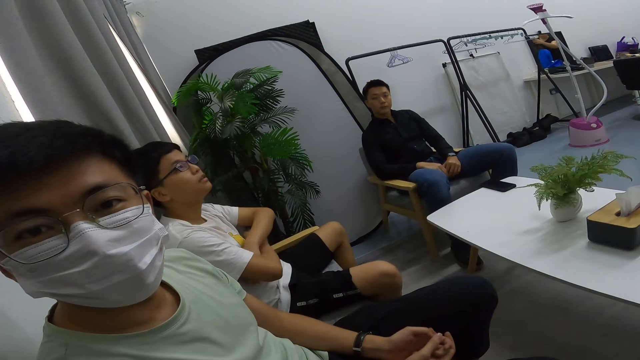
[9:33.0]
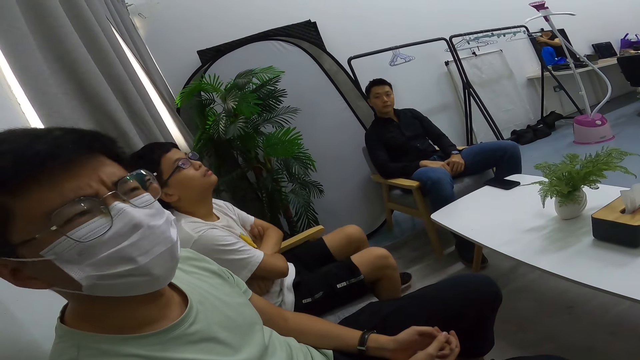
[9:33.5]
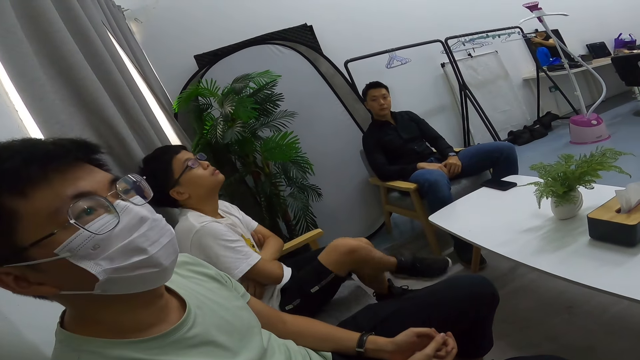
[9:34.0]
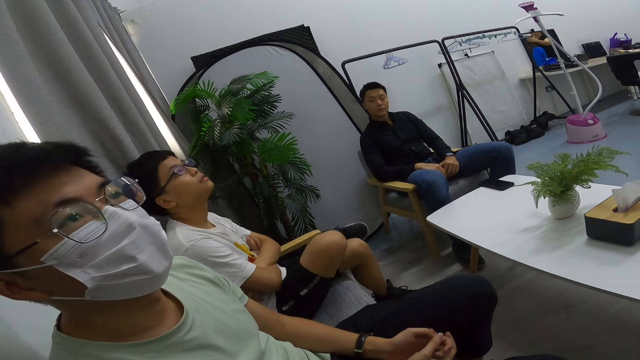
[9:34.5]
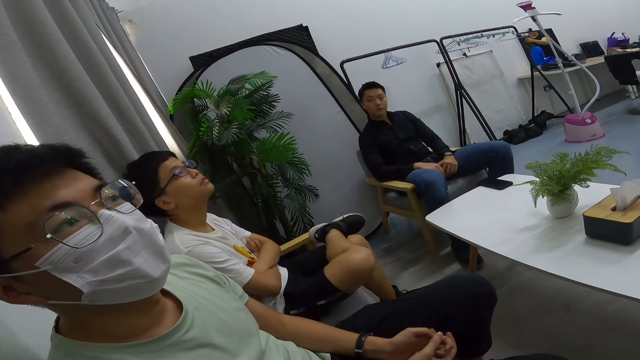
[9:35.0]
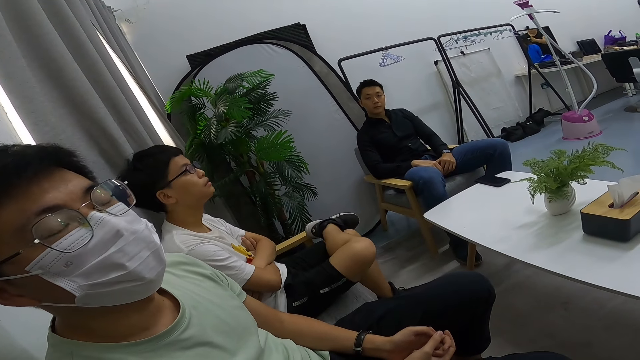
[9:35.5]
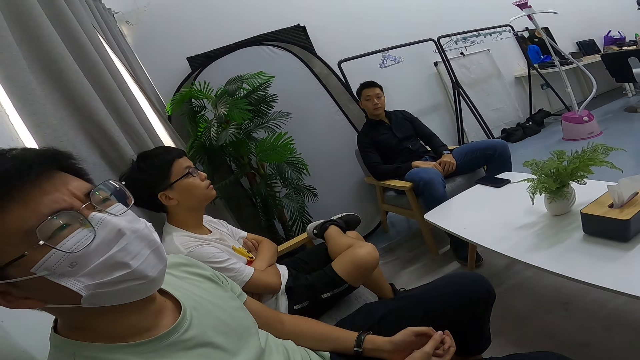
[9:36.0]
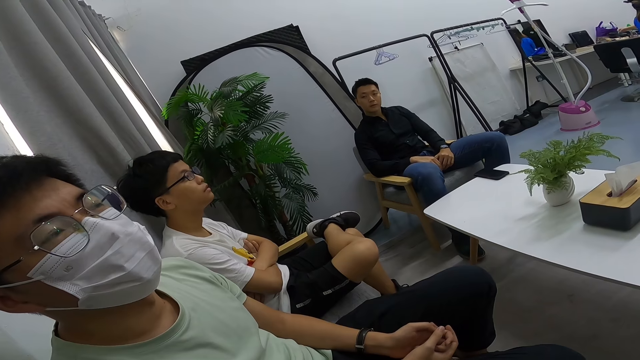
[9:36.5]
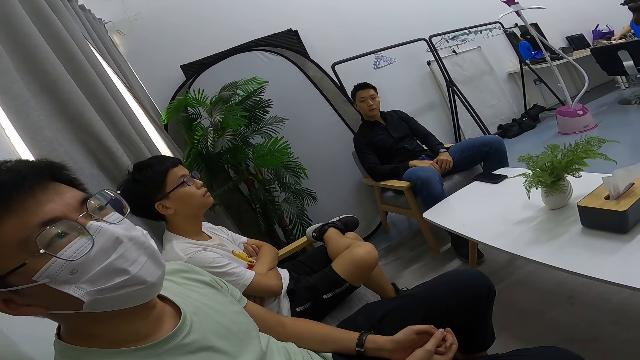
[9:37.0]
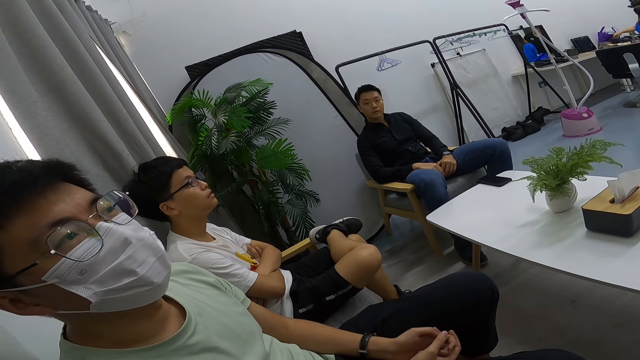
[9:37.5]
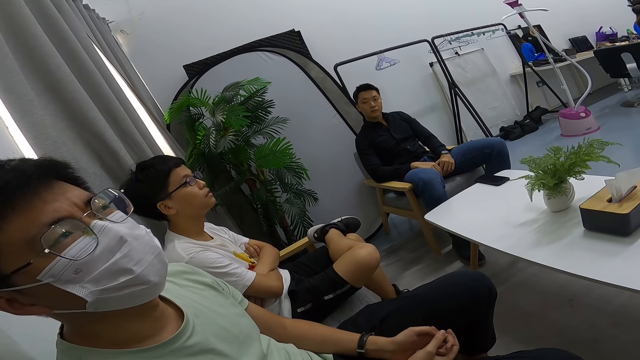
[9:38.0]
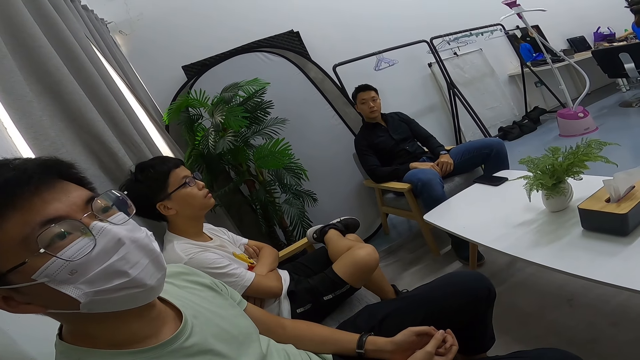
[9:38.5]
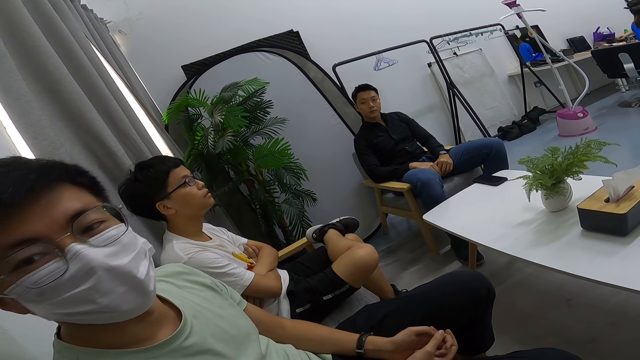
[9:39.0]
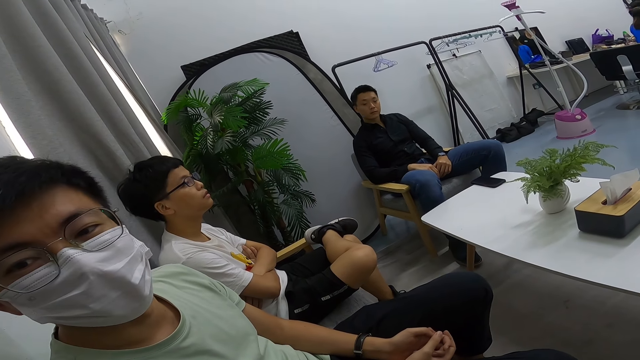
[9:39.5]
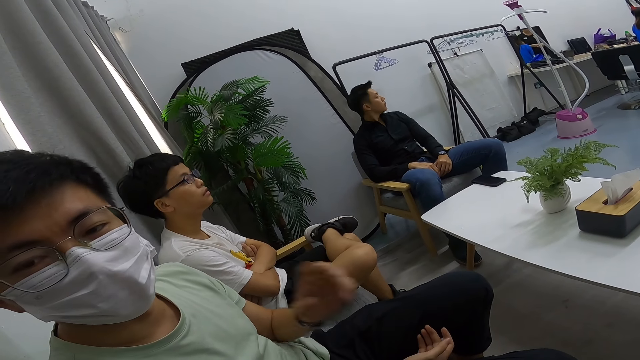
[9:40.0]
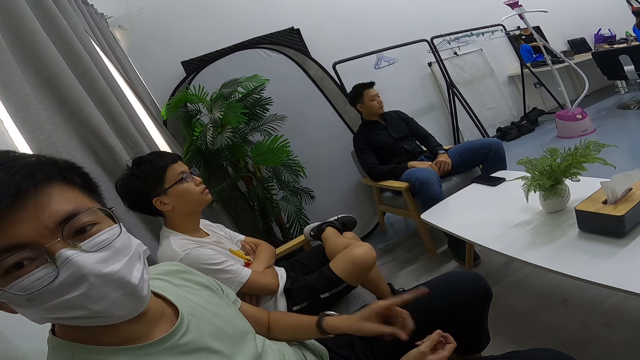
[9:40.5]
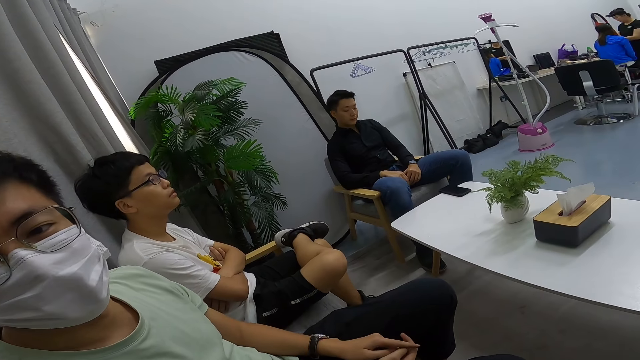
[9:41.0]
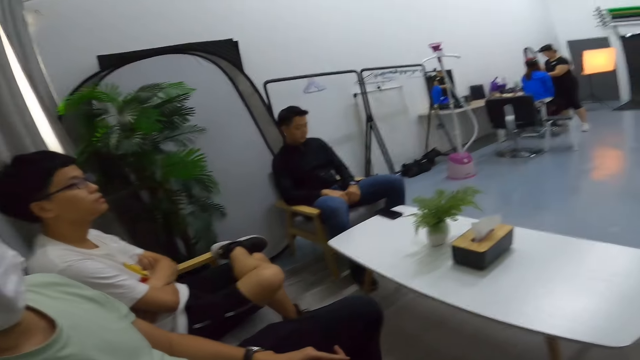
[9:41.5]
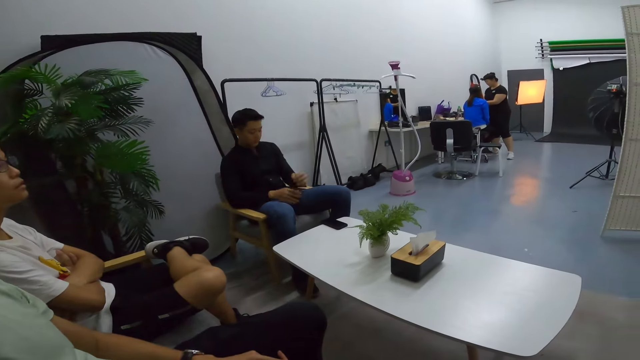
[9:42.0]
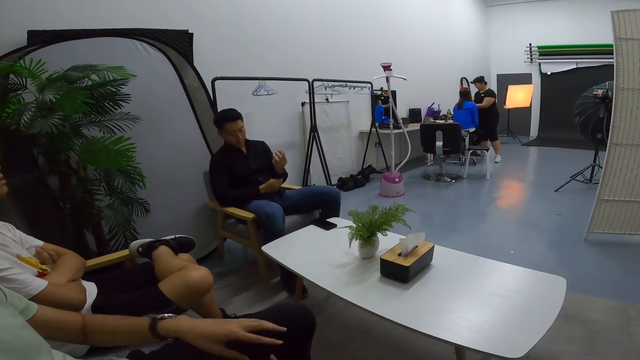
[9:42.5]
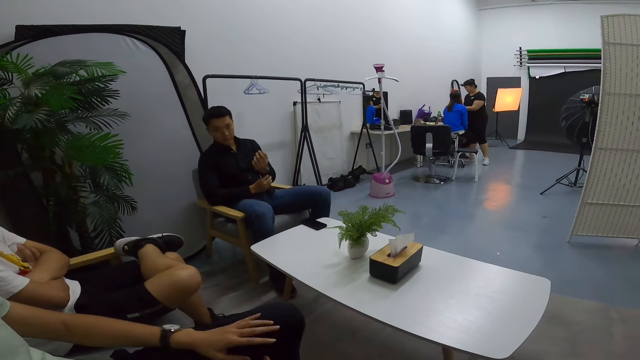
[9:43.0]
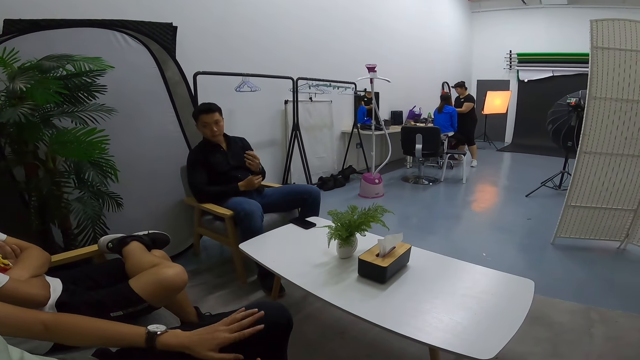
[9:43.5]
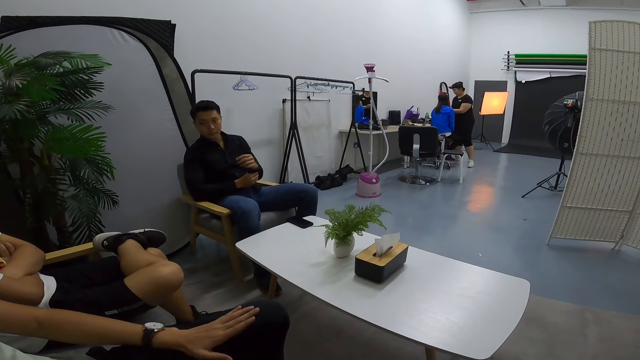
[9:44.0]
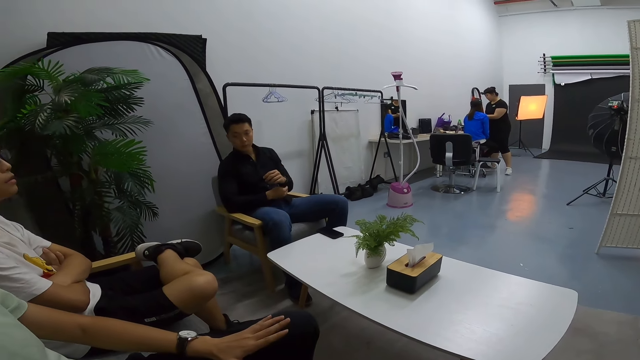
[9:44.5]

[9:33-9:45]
A man folds his hands as he listens to the camera wearer converse. He crisscrosses his legs as he listens to the camera wearer converse. The man talks to the camera wearer.

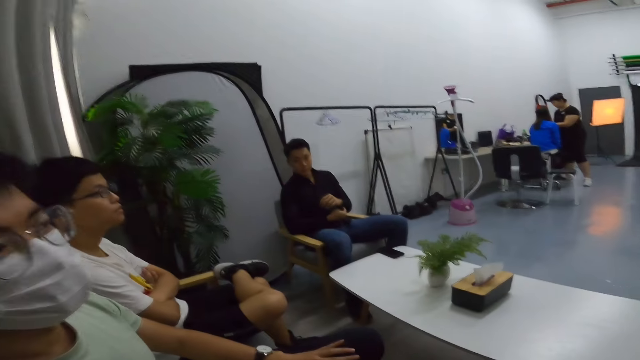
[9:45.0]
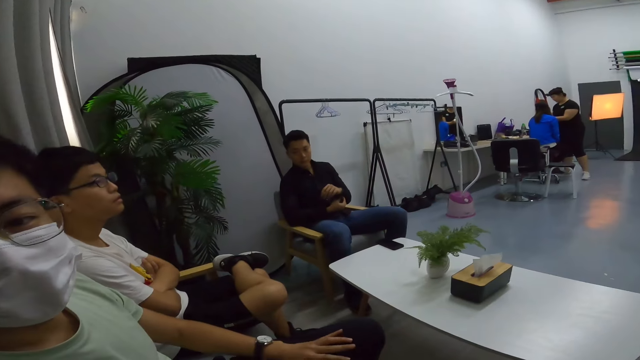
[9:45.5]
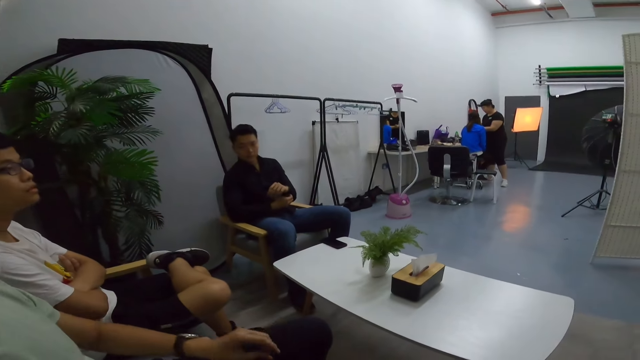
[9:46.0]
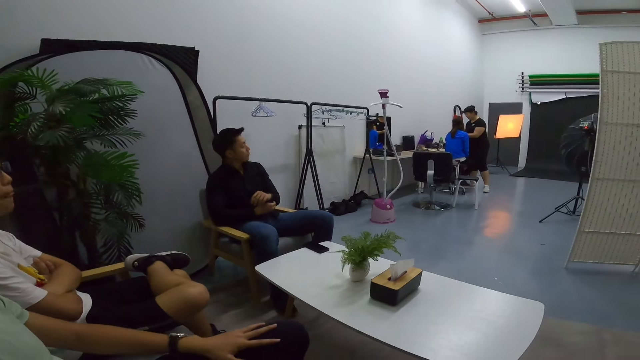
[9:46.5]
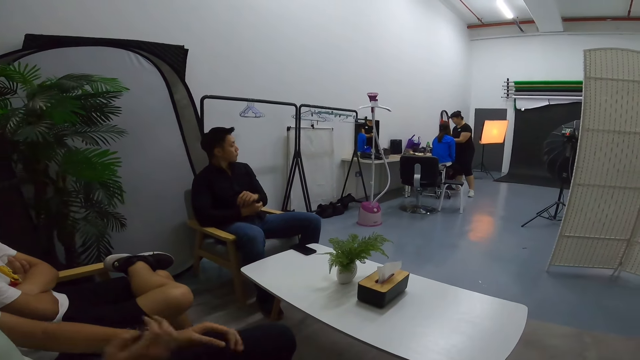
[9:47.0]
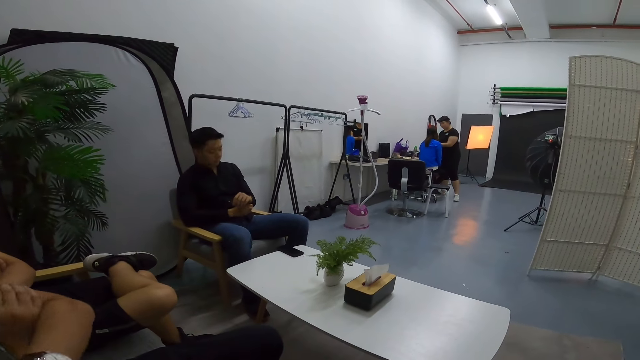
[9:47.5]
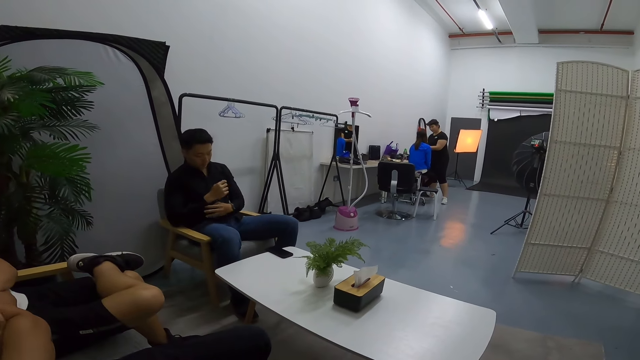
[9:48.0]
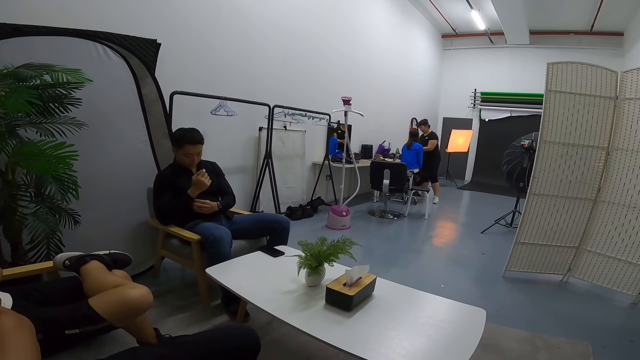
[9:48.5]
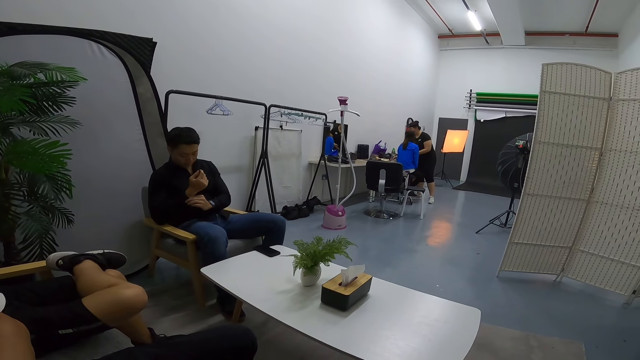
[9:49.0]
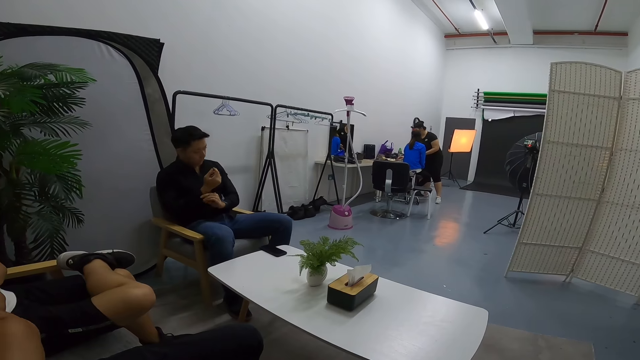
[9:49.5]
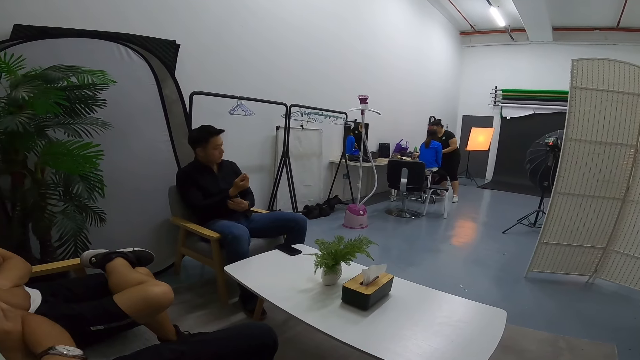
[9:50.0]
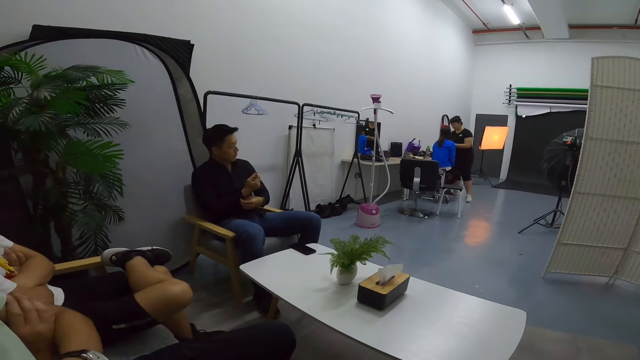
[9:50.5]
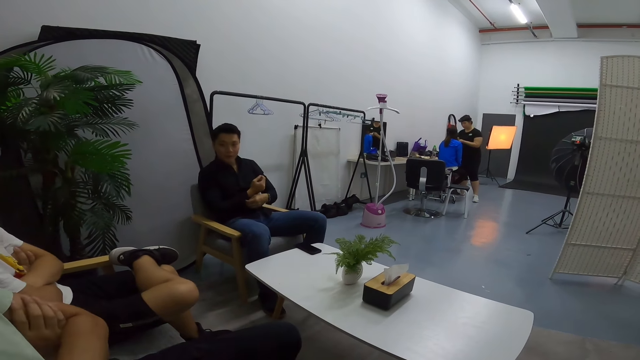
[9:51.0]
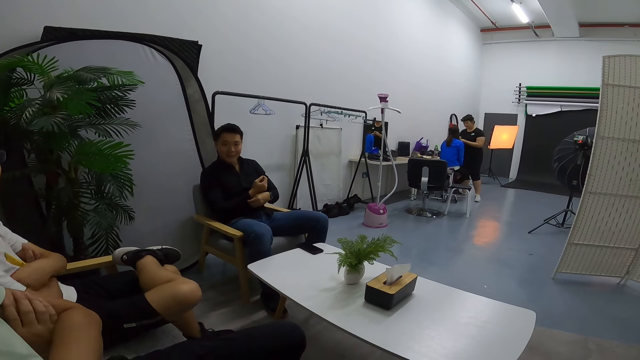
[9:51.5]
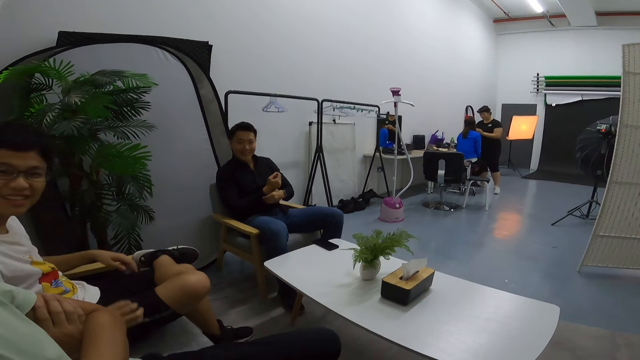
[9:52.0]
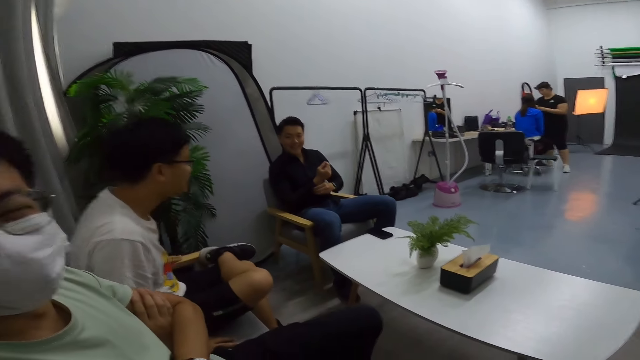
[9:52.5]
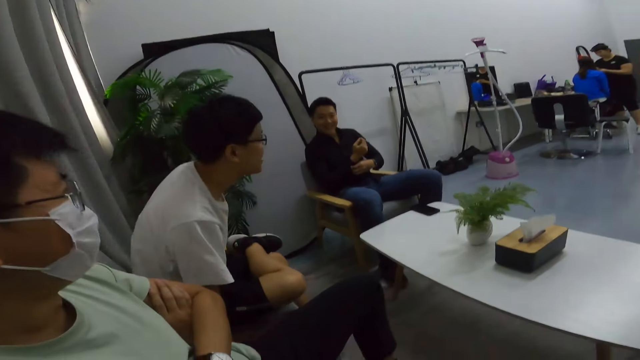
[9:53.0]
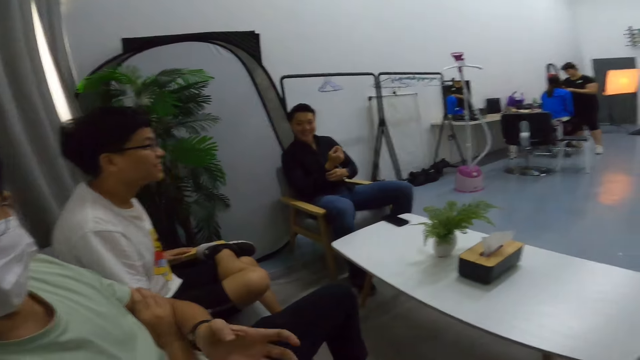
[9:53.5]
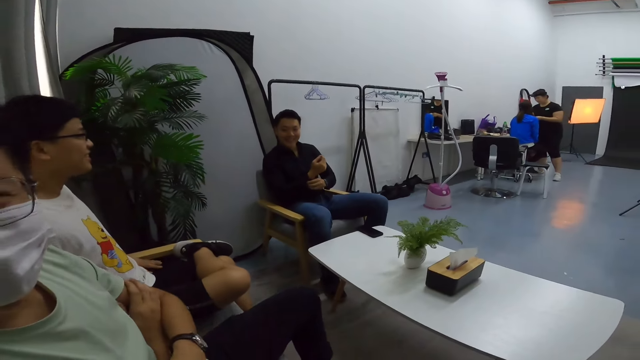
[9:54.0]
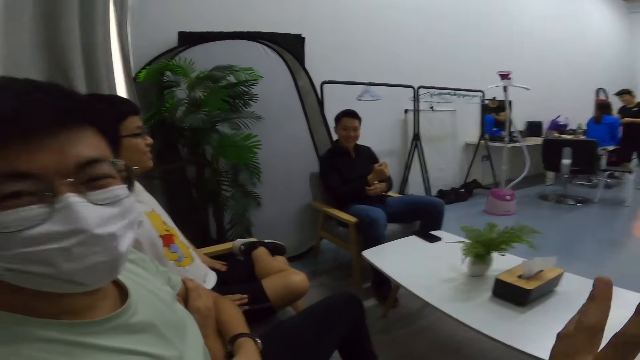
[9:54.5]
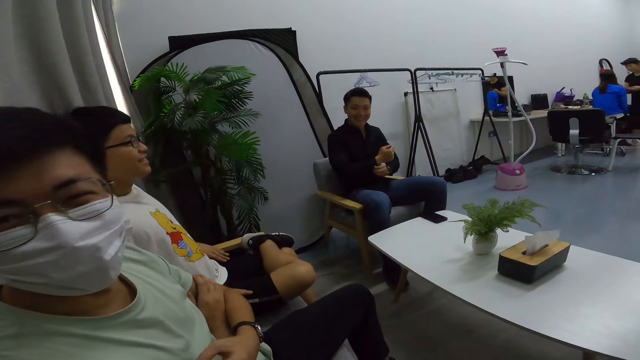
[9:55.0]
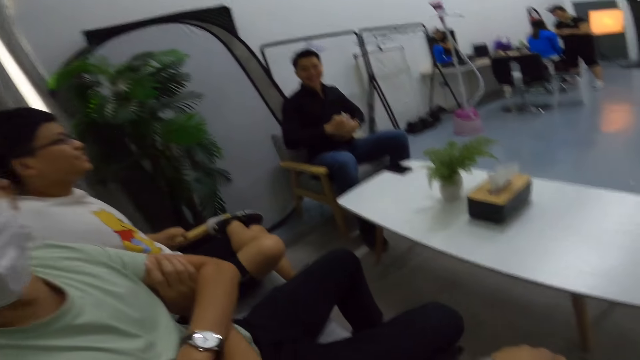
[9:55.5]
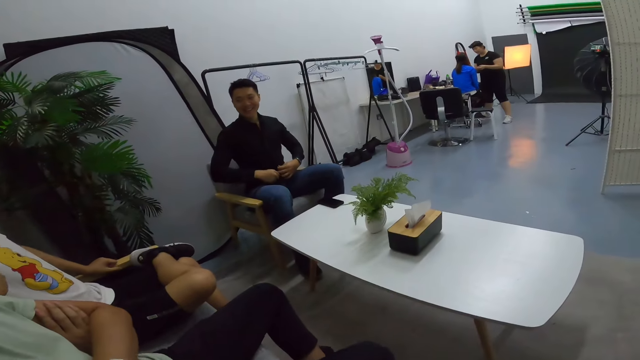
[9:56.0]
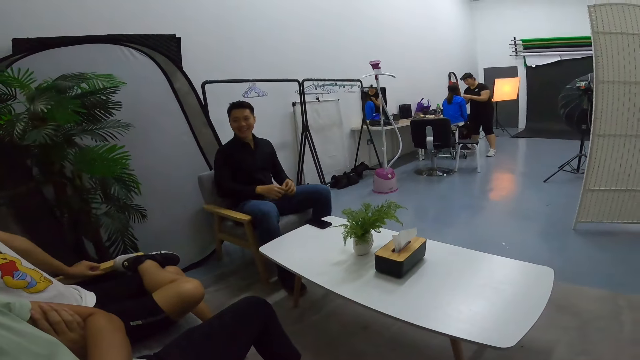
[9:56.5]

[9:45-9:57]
A man folds his hands as they converse. A person buttons the sleeve of his shirt. Another man unfolds his hands as he listens to the camera wearer converse and they all laugh. The camera wearer talks to another person. That person talks to the camera wearer.
